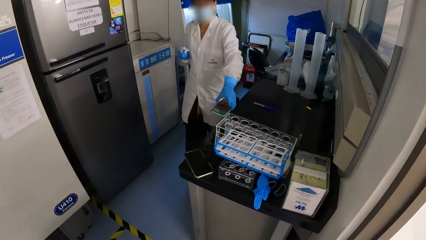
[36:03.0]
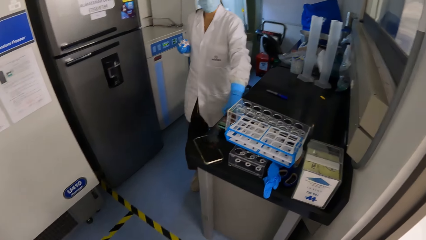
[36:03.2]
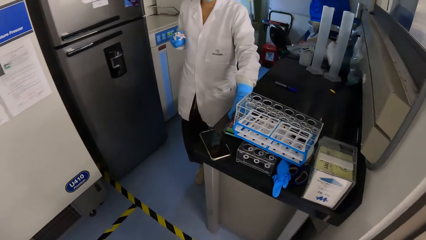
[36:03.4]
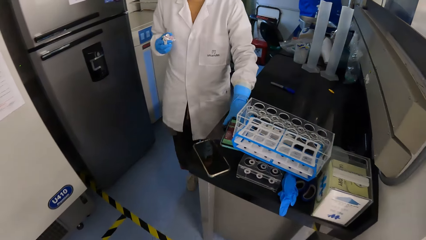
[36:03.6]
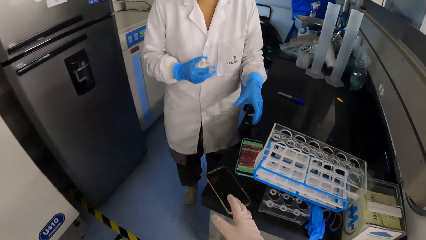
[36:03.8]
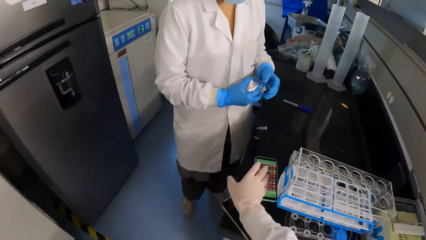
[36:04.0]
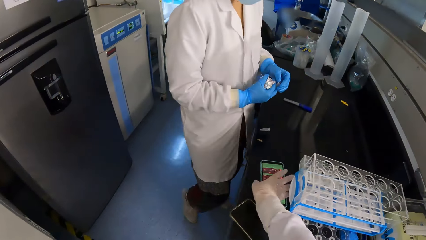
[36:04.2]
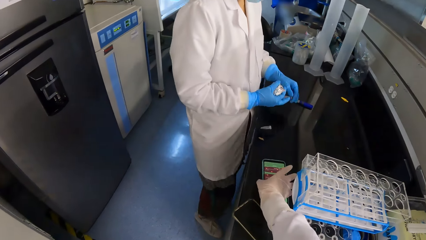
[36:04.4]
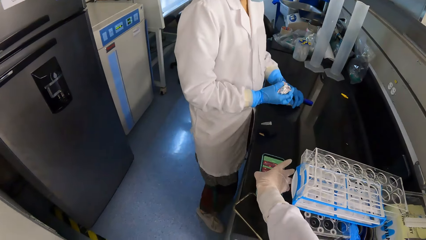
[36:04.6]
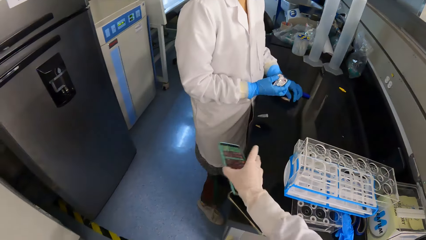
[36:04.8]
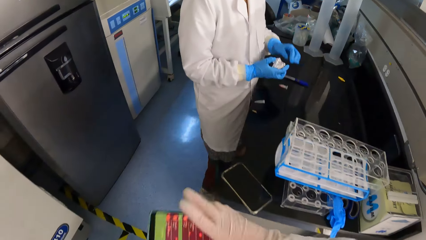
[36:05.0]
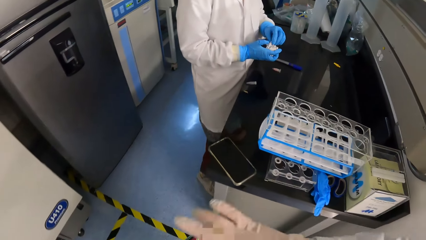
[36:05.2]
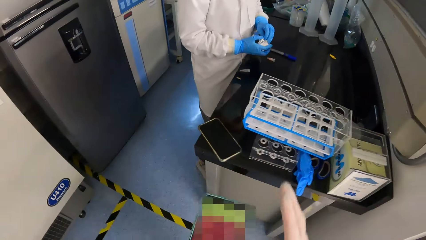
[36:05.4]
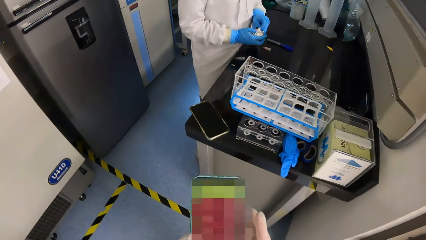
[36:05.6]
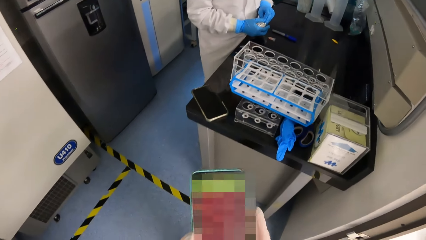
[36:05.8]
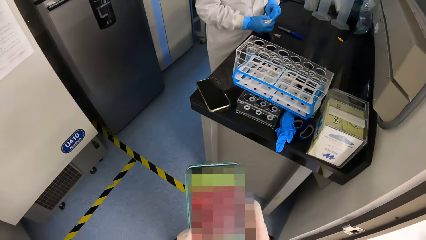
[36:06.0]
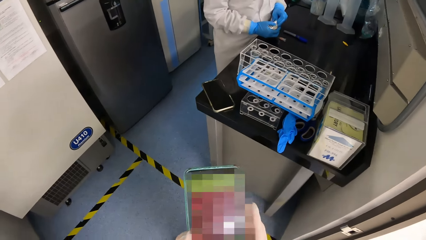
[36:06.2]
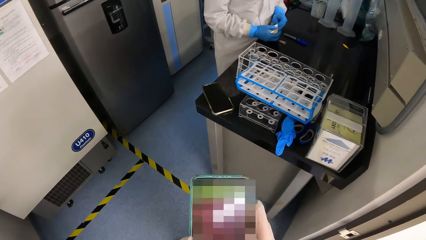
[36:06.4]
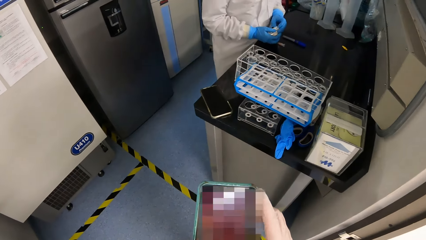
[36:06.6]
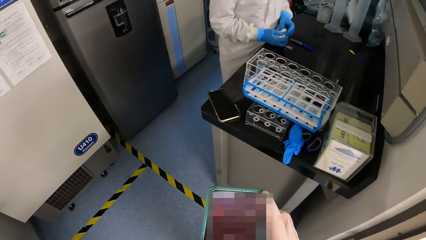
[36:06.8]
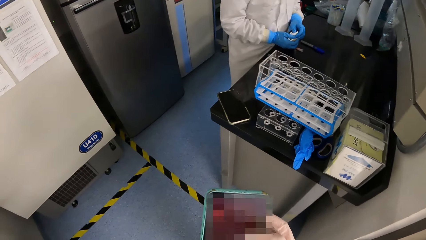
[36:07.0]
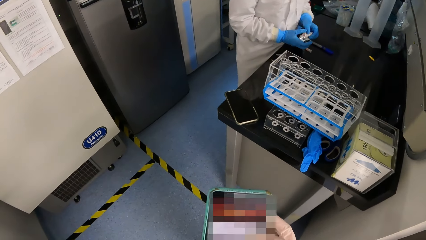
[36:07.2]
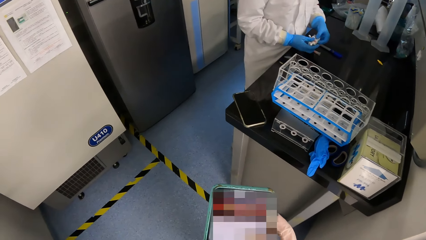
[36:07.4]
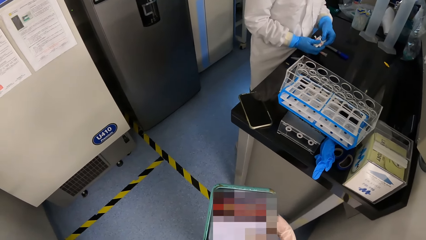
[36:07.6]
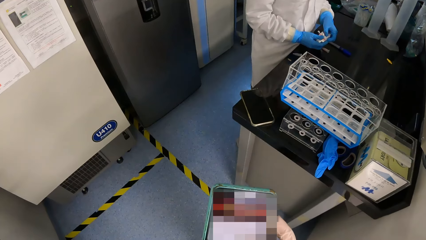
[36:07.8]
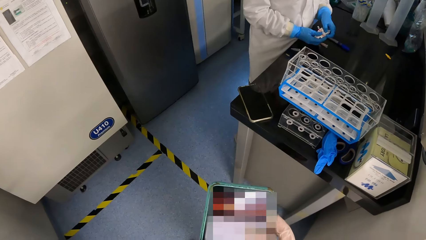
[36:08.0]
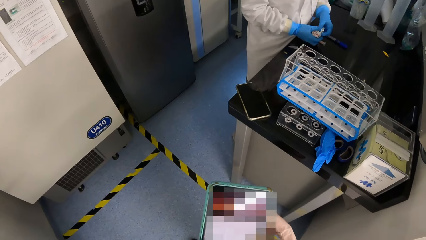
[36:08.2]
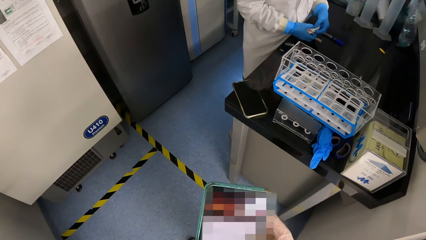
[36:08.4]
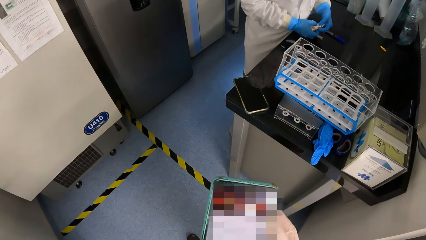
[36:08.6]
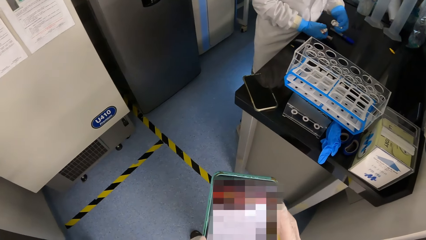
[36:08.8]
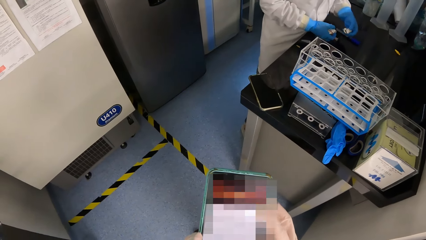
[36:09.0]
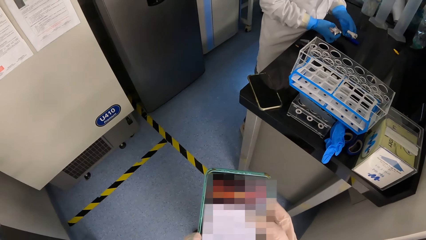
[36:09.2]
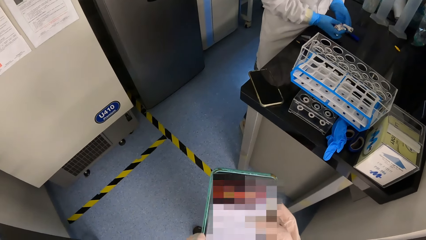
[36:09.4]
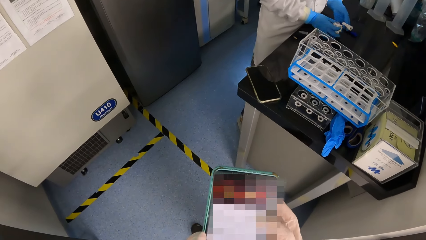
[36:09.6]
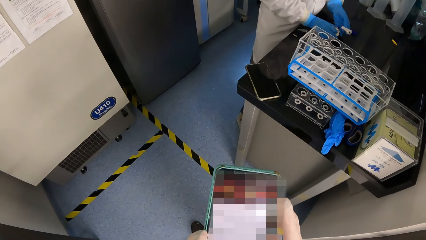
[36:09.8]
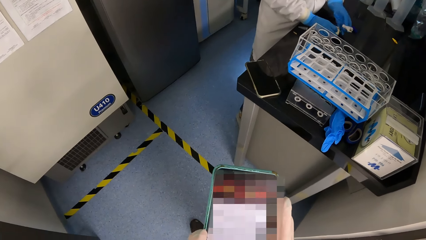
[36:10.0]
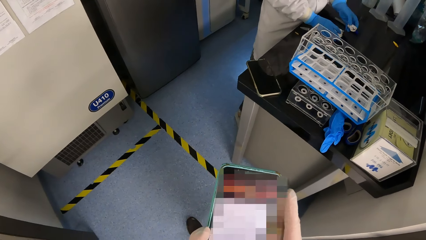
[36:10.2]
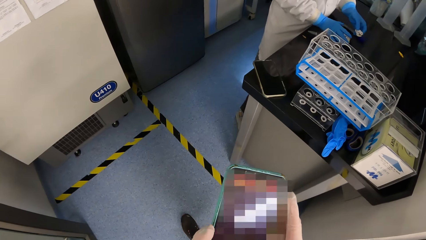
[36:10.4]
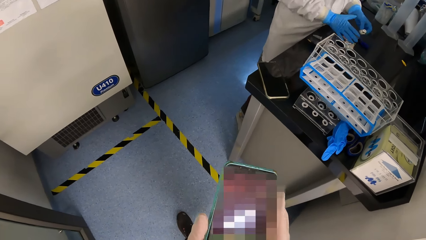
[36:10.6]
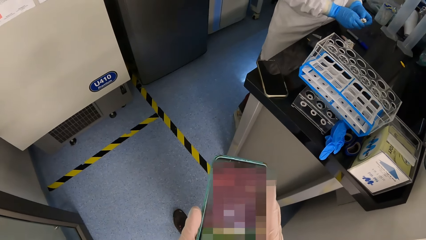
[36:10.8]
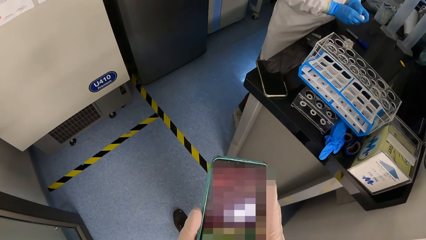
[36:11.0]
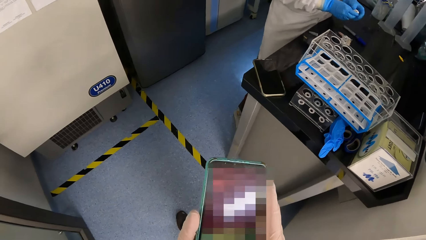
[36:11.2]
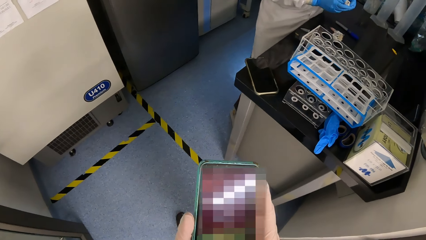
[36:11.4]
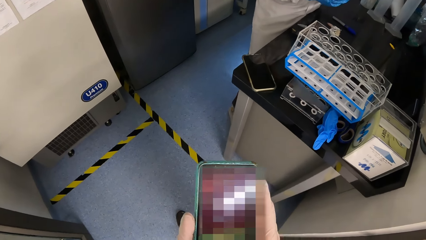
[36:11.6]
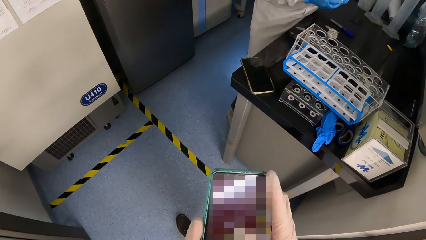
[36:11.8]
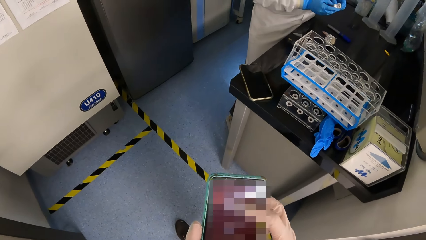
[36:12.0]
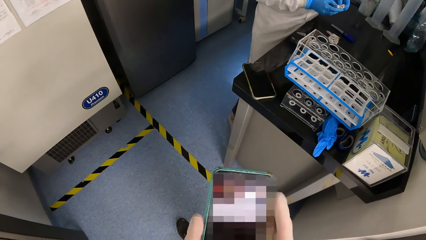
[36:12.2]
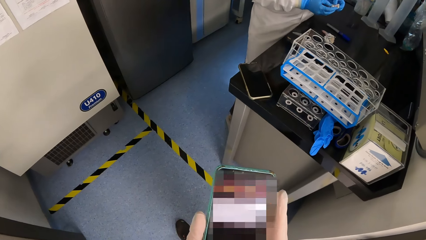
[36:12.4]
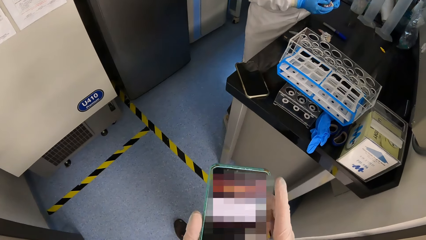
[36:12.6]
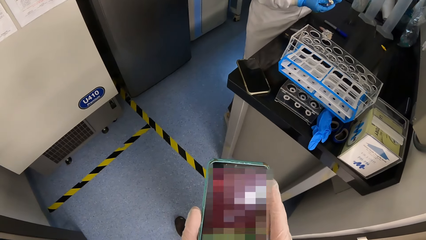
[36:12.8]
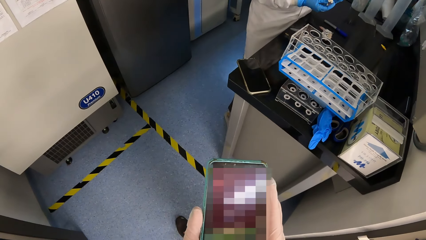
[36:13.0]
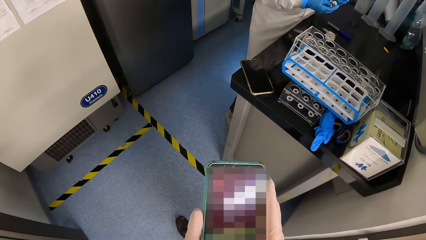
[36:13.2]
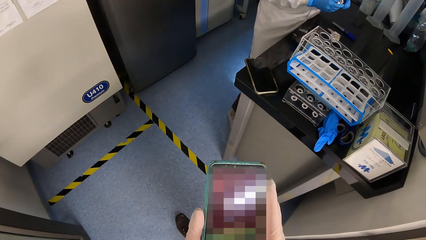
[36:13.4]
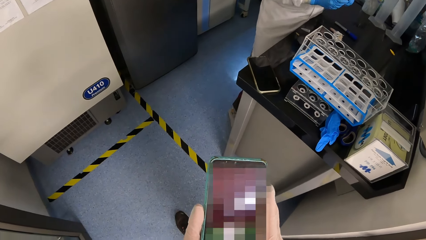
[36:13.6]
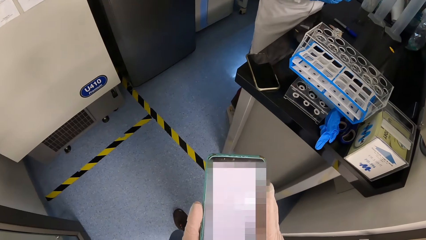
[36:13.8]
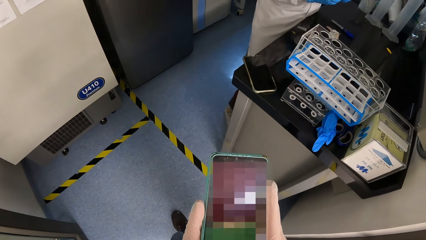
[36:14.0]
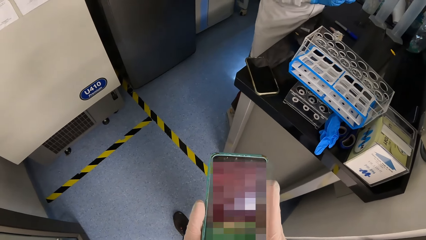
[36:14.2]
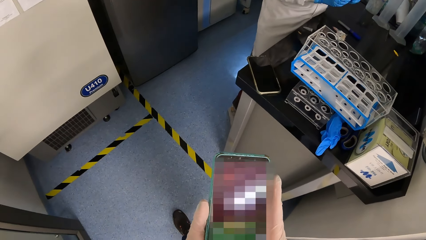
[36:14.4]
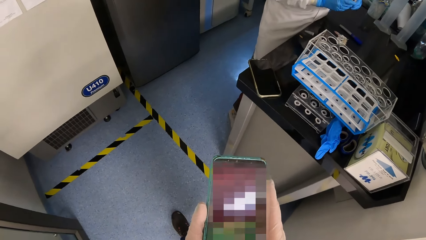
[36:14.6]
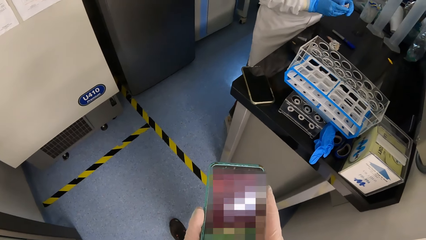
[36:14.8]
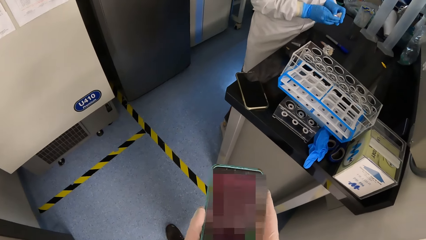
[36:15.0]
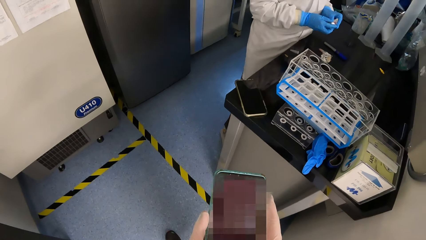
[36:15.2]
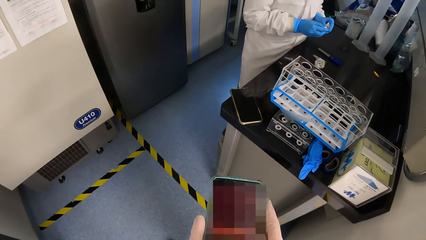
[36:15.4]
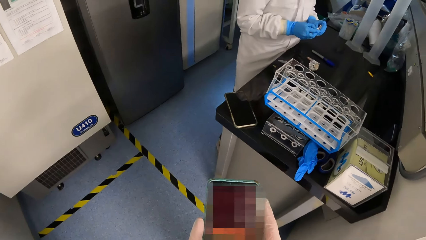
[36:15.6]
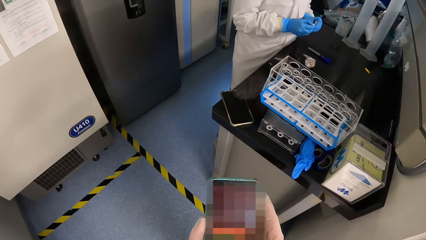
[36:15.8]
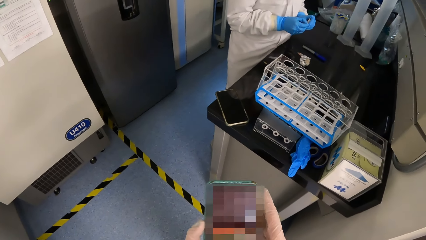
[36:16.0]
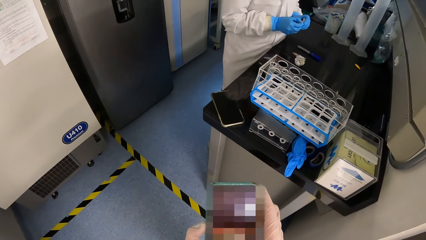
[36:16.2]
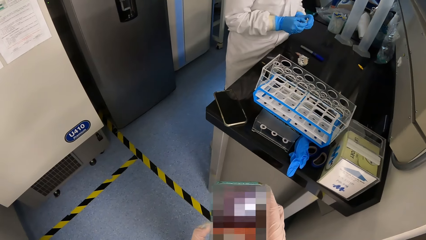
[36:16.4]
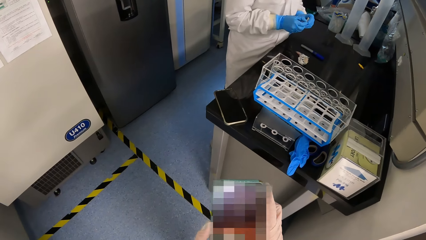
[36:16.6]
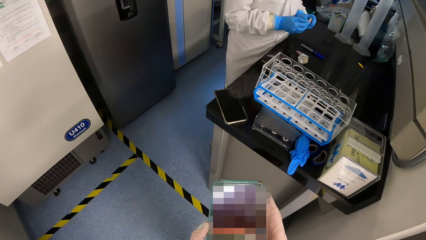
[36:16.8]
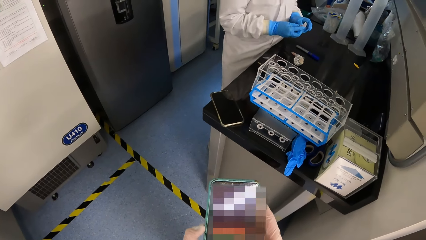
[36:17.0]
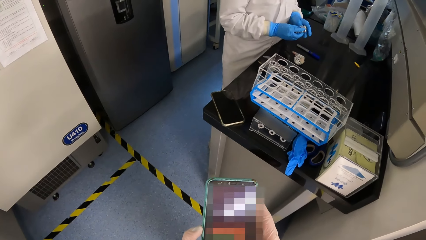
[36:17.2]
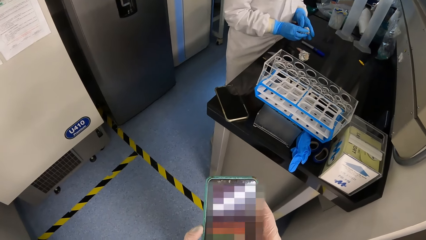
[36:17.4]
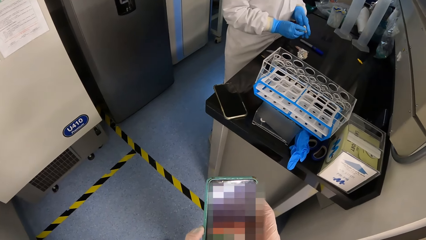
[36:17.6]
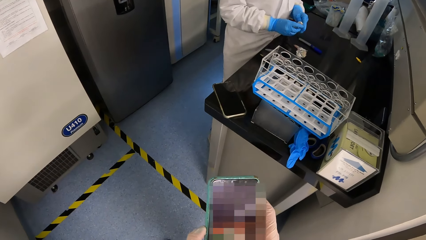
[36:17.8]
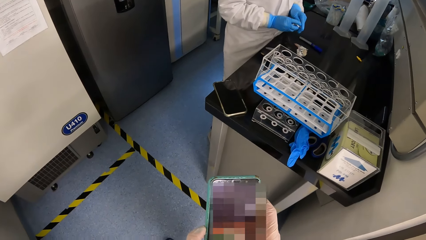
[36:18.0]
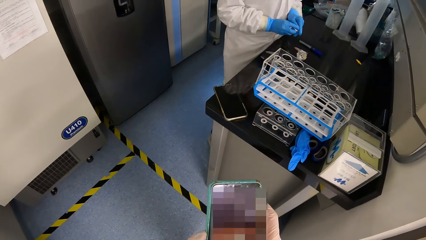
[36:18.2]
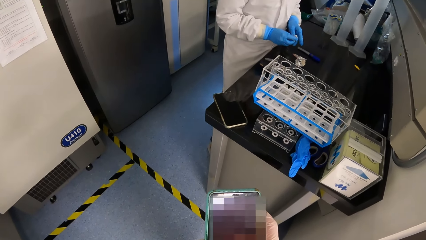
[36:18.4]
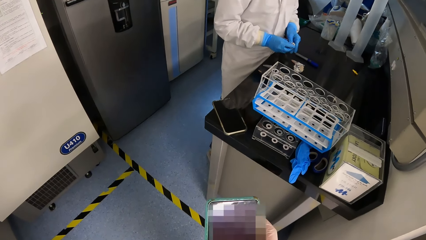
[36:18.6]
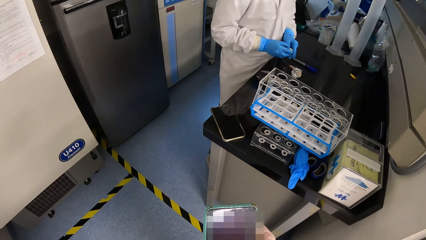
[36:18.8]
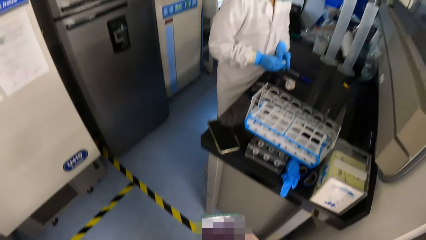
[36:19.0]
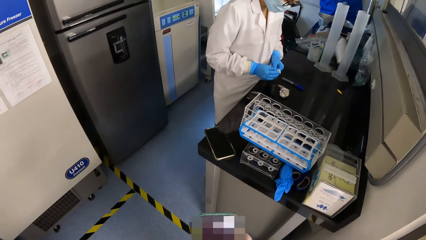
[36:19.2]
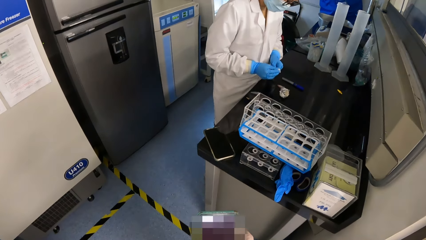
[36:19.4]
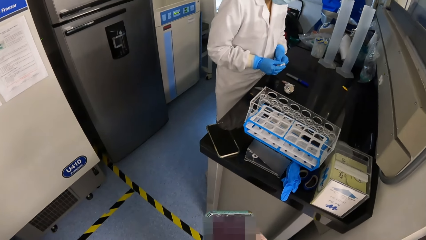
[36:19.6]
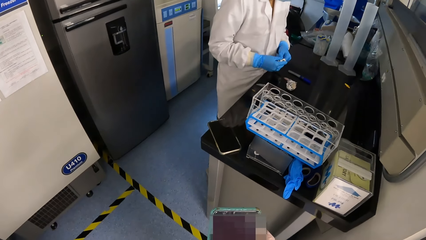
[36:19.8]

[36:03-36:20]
The woman drops the phone on the table with her left gloved hand. The woman passes the tube from her right gloved hand to her left gloved hand. The camera wearer picks up the phone from the table with her right gloved hand. The woman drops the tube on the table with her left gloved hand. The camera wearer passes the phone from her right gloved hand to her left gloved hand. The woman unwraps the foil from the tubes with both gloved hands. The camera wearer operates the phone with both gloved hands. The woman removes a tube from the tubes wrapped with the foil in her right gloved hand with her left gloved hand. The woman holds the tubes wrapped with the foil with both gloved hands. The woman drops the tubes wrapped with the foil on the table with both gloved hands. The woman holds the tube with both gloved hands.
